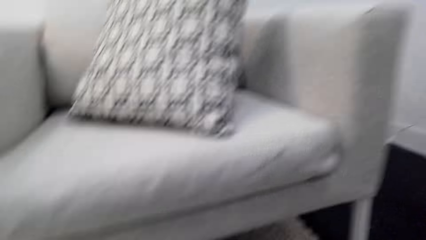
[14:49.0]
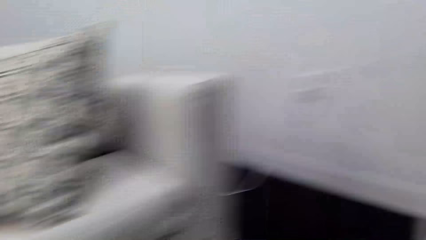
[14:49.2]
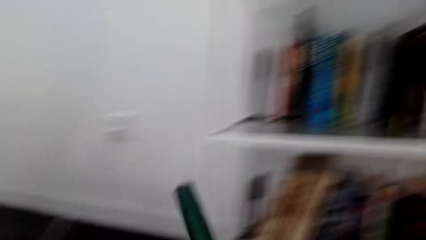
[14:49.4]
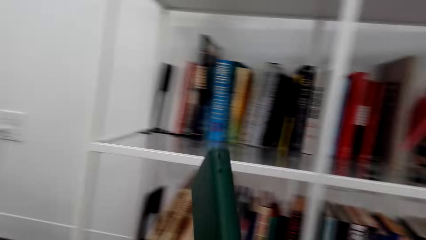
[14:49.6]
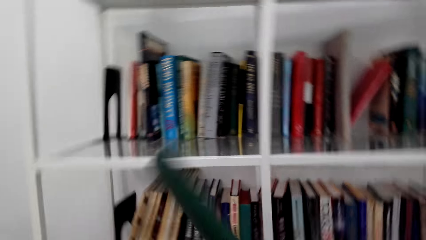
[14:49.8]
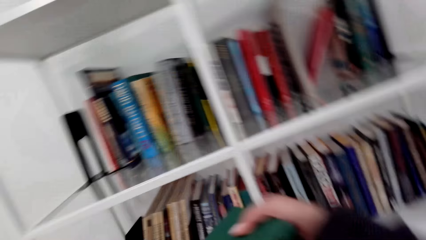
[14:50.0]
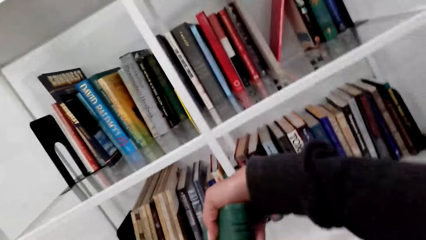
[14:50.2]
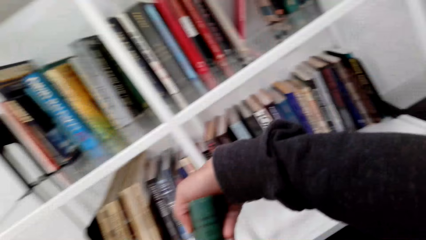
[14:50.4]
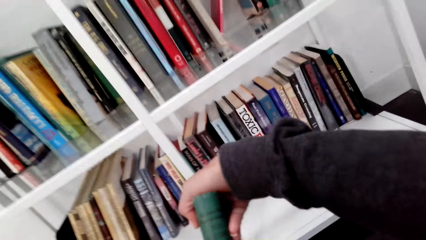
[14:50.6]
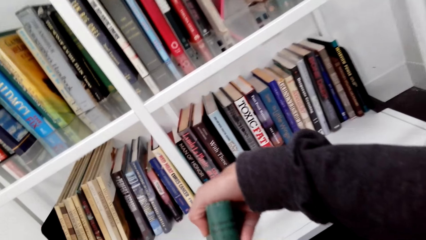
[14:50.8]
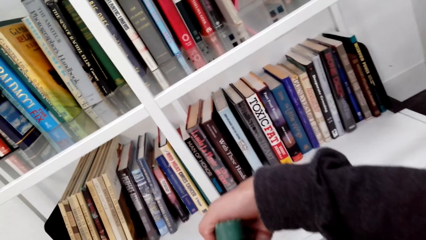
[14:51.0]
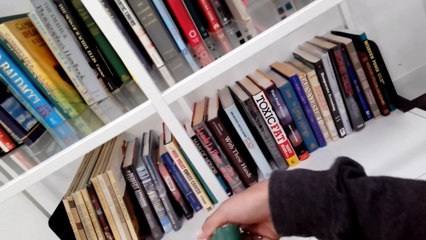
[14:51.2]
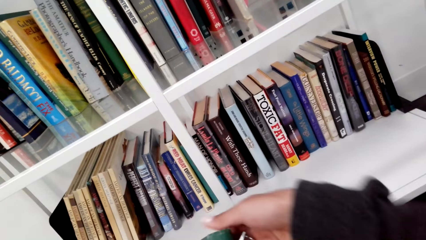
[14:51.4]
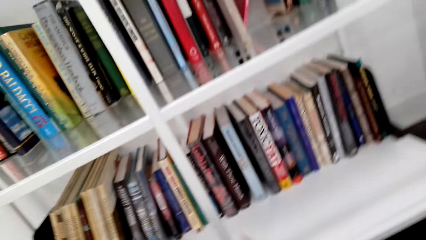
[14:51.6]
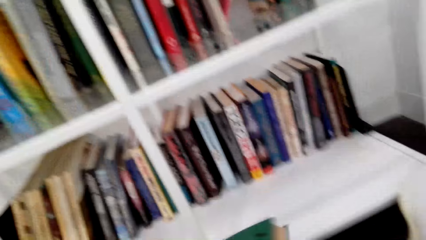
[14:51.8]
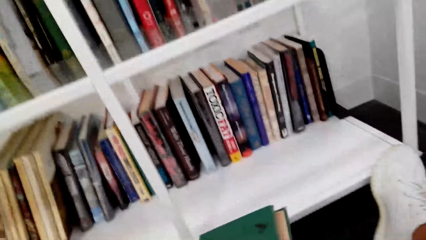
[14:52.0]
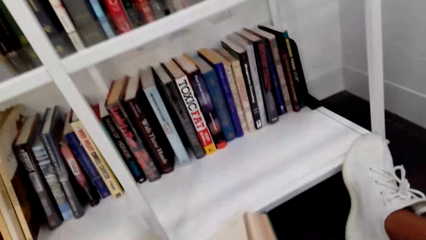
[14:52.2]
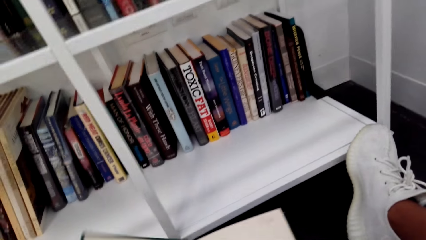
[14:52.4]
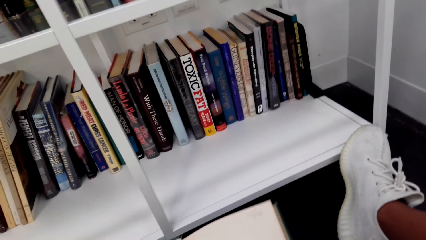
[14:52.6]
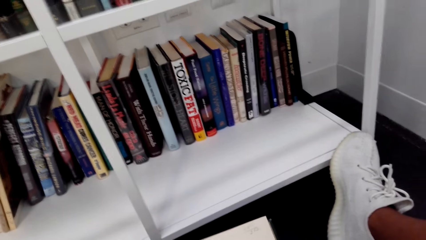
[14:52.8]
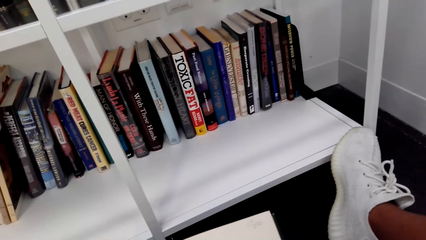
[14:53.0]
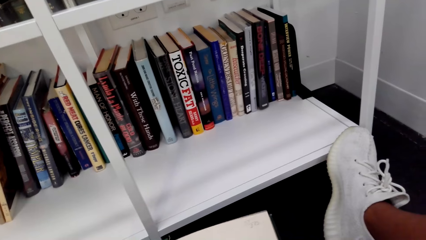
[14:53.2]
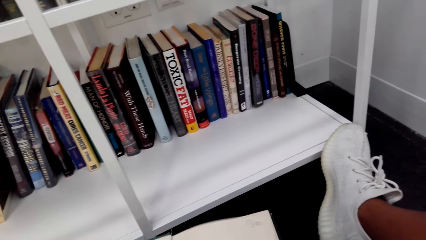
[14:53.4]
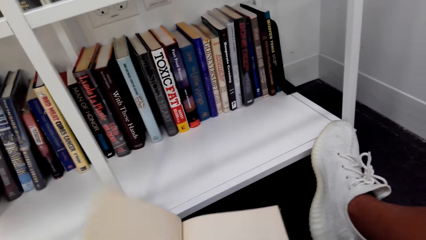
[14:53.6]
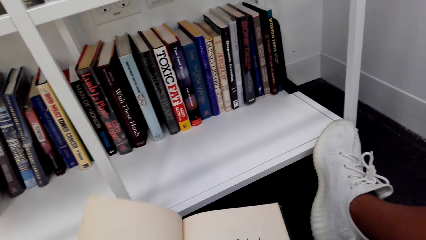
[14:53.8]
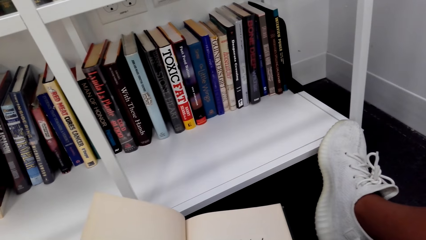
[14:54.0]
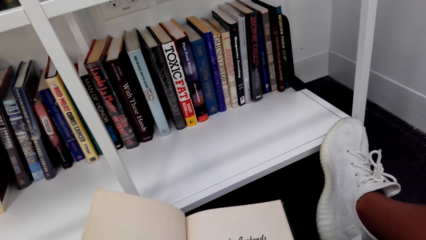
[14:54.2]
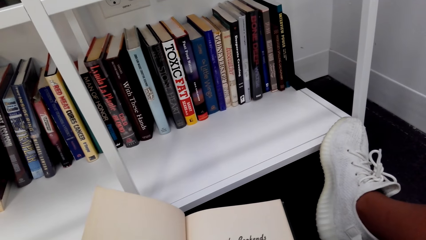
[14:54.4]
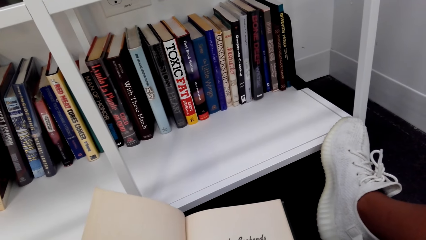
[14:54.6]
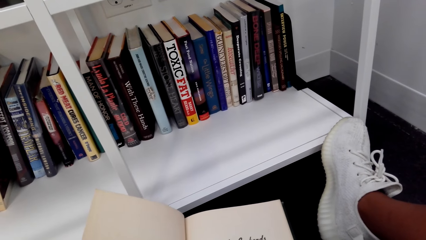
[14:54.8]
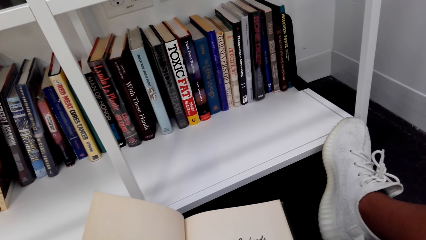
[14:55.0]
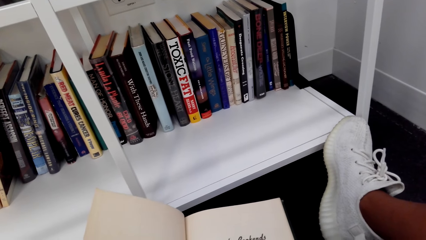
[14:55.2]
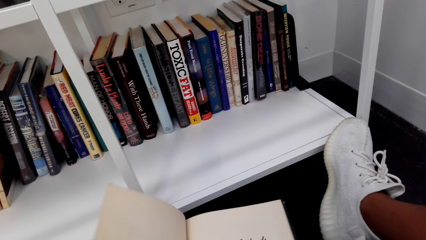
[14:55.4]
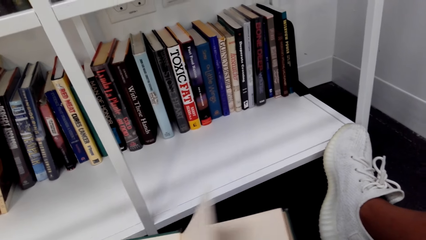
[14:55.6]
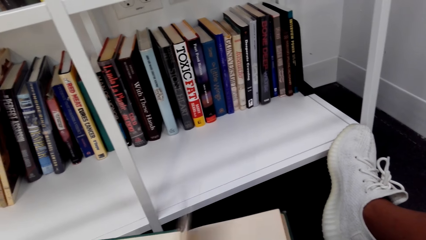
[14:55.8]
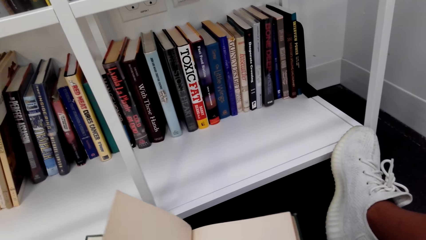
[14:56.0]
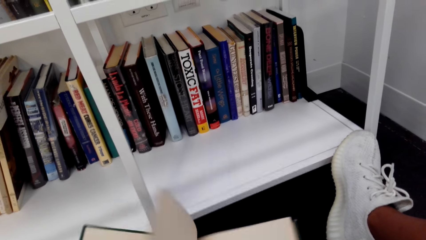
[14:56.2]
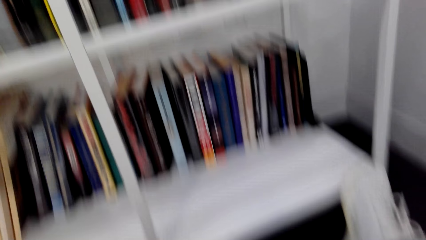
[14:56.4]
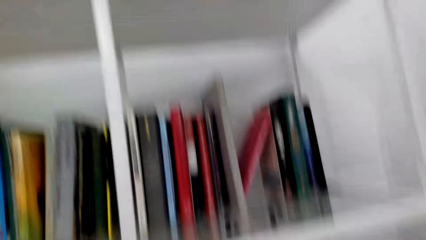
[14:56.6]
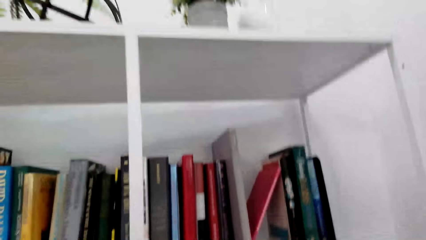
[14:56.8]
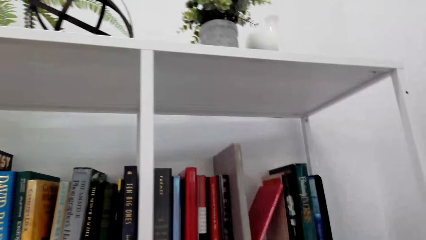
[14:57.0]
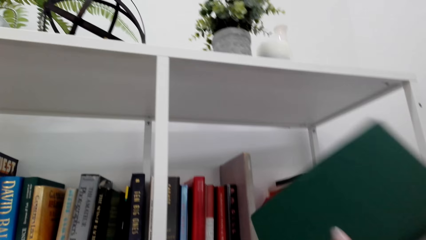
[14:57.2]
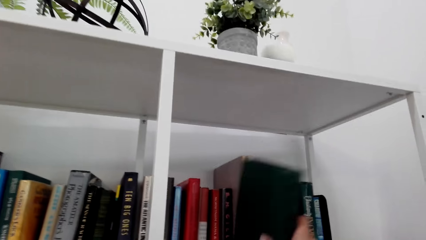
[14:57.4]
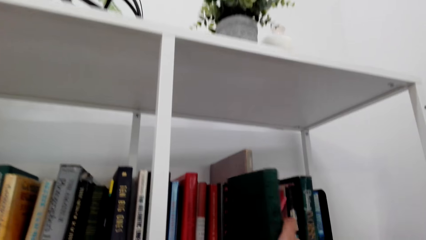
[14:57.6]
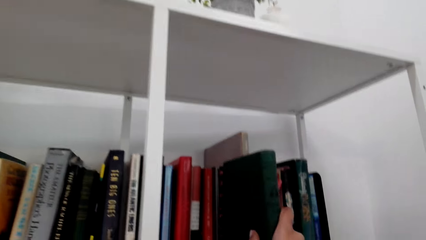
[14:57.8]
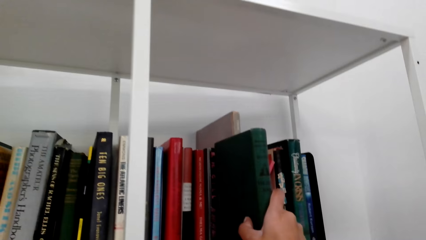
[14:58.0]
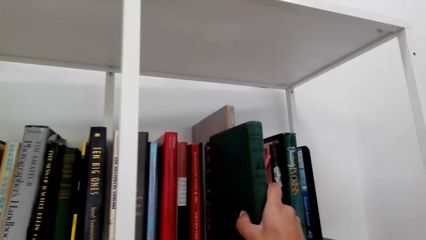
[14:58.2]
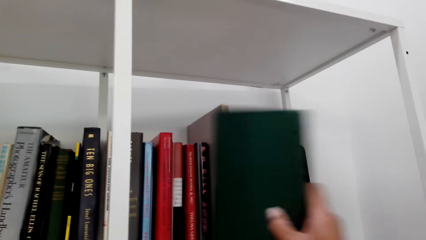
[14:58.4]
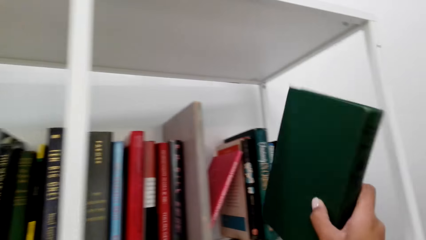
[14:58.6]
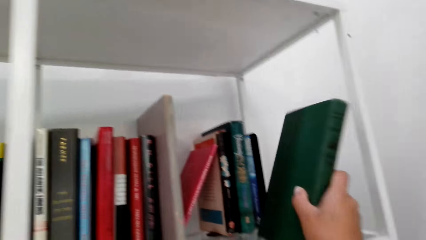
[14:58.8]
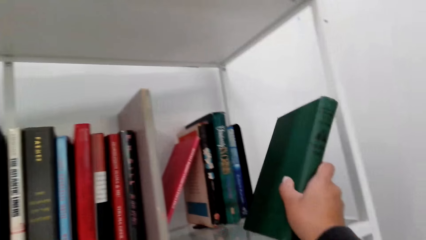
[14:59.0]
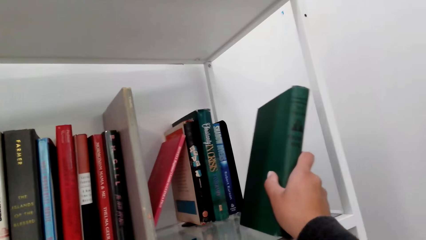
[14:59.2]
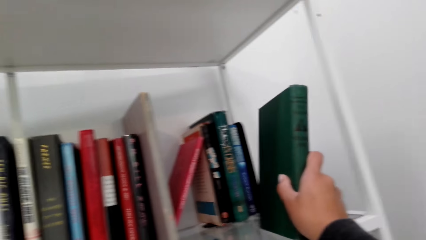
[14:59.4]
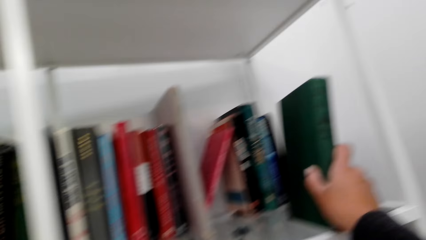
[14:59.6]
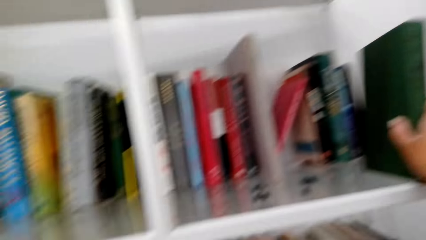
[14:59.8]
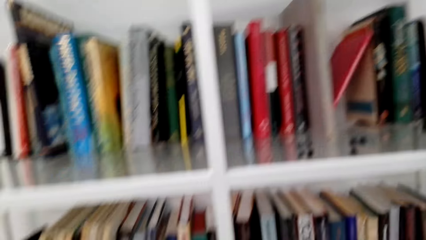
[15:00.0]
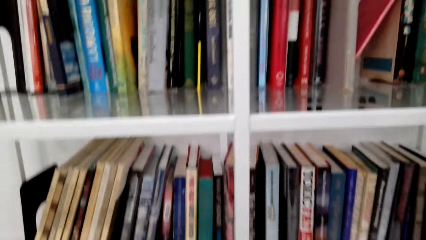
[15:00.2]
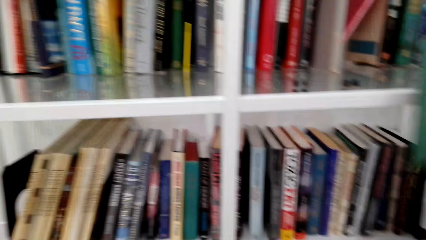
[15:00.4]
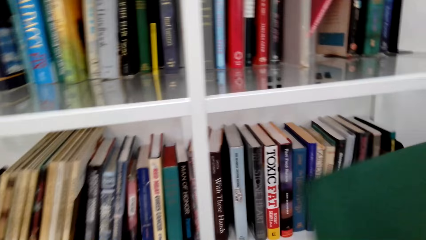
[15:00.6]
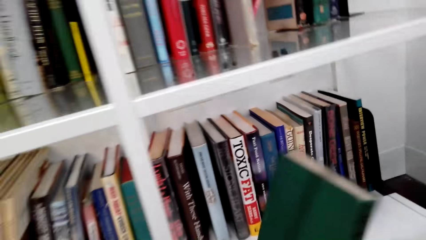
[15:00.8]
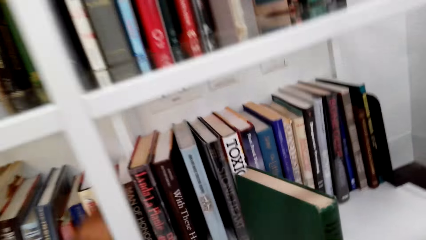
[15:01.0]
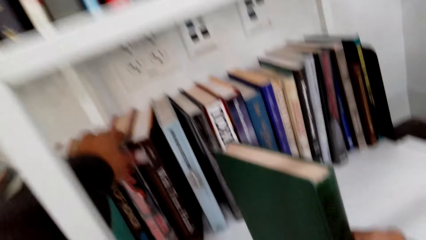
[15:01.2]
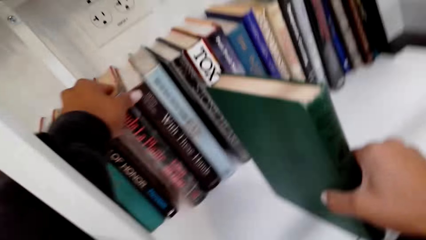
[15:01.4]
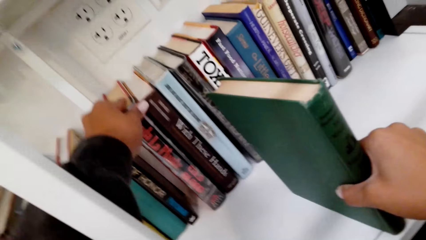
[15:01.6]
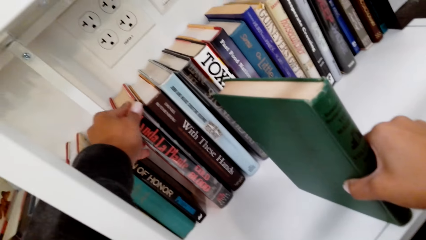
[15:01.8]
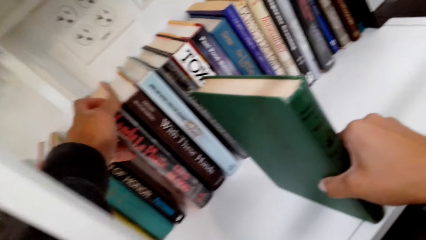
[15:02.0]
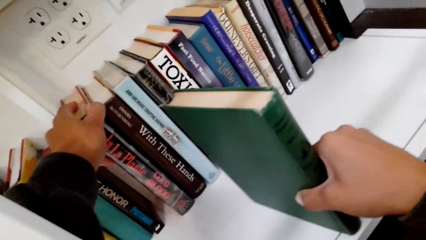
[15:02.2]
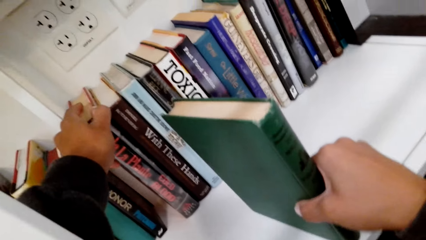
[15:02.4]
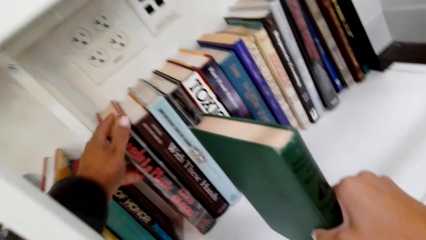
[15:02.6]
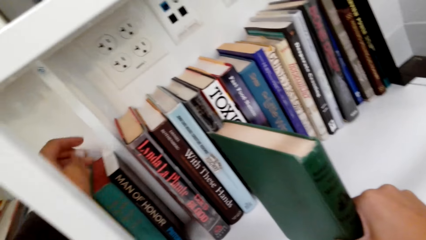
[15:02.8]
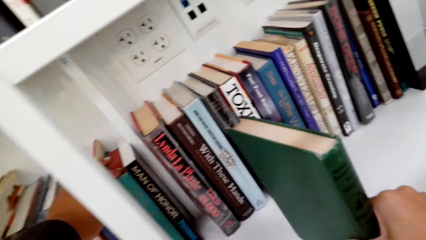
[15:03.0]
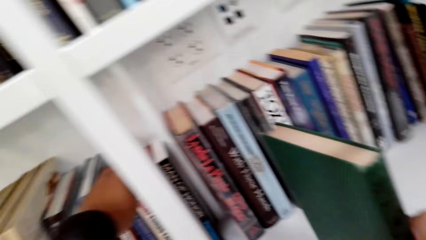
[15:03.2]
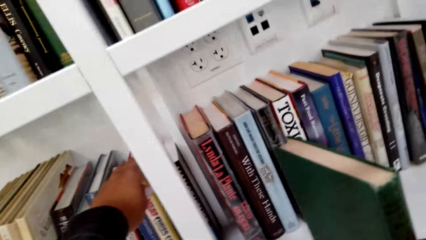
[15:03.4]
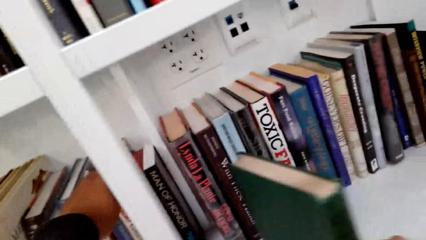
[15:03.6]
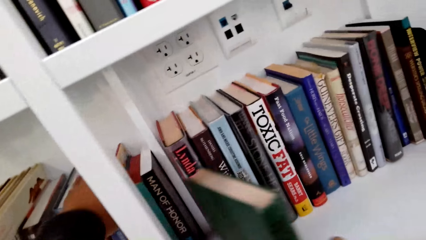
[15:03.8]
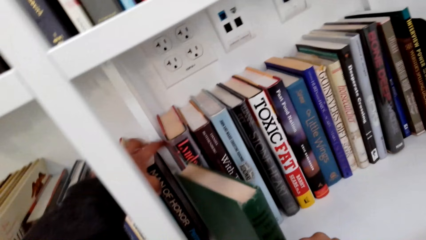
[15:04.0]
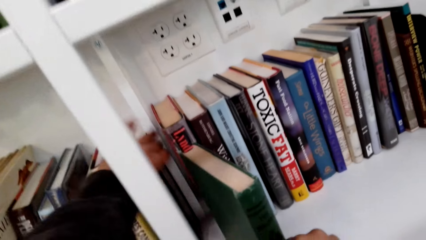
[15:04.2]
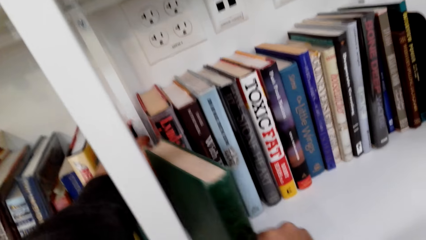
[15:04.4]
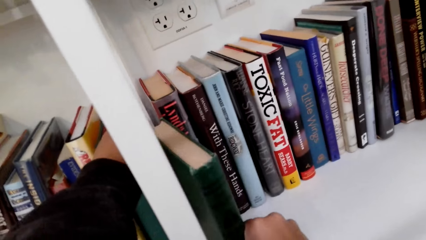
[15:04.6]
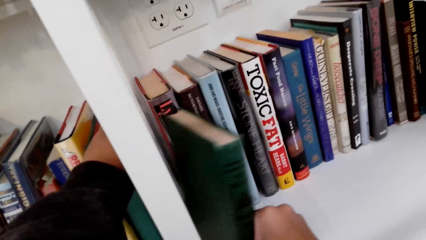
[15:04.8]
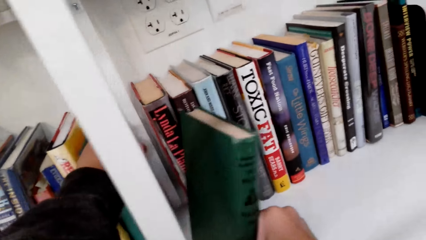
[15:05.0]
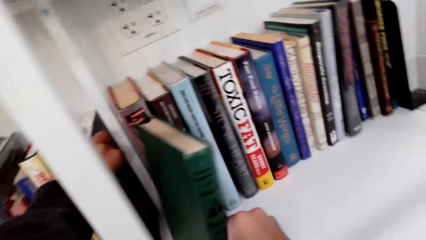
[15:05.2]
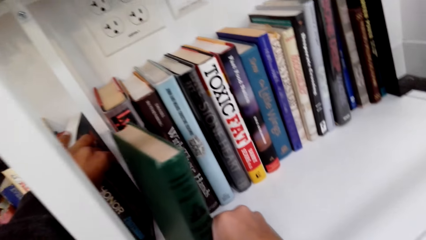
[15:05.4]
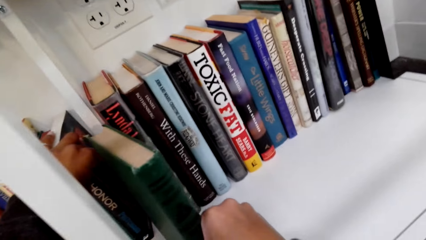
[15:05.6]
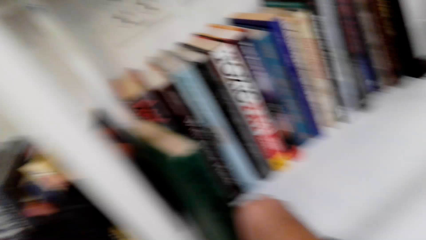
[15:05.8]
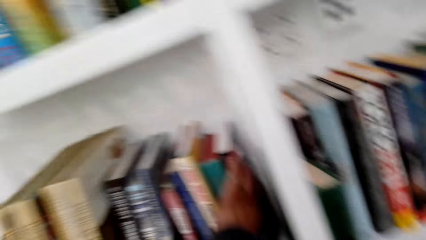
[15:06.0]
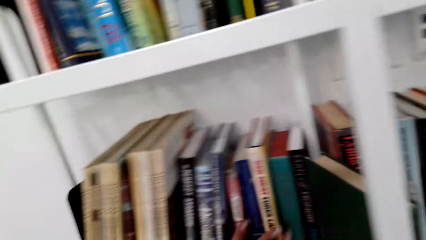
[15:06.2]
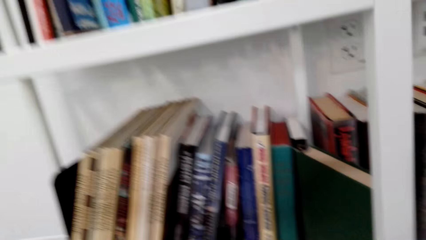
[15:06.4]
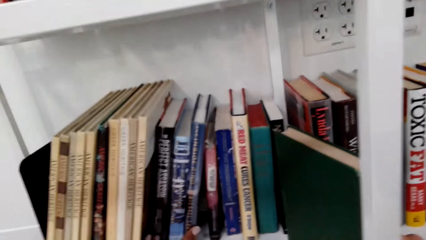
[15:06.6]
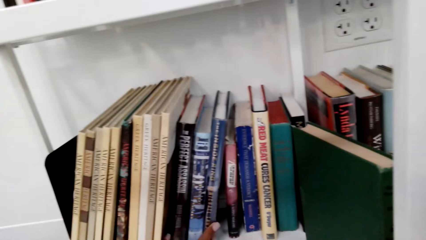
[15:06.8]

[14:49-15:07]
The camera wearer turns the book. They go through the book. They open the book. They put the books on the shelf.
